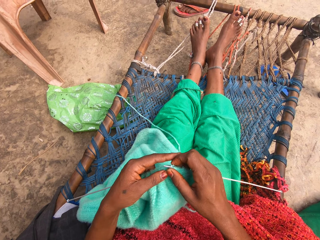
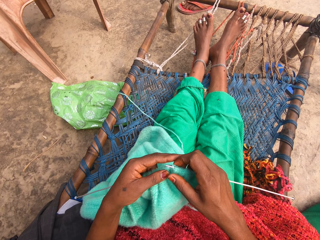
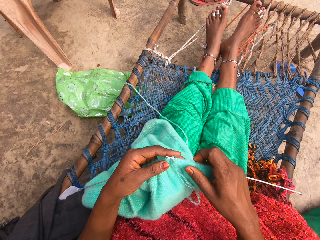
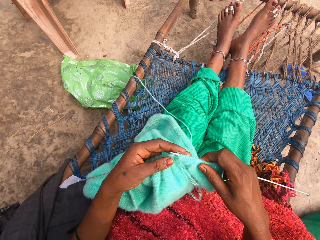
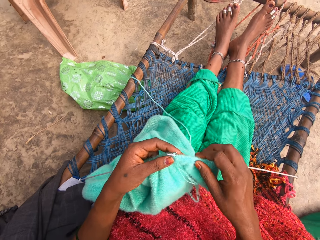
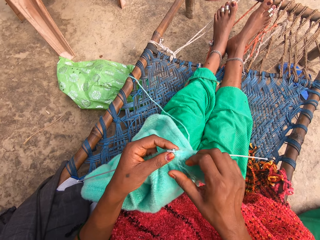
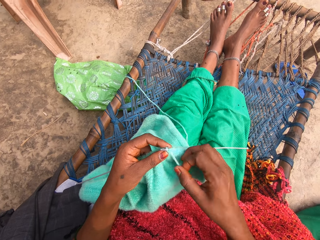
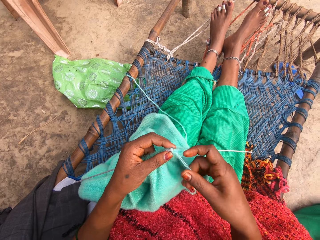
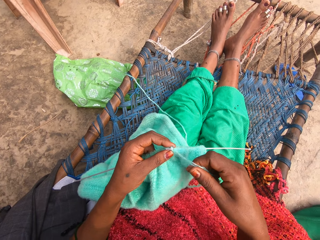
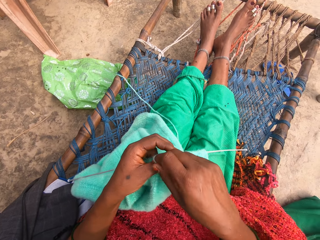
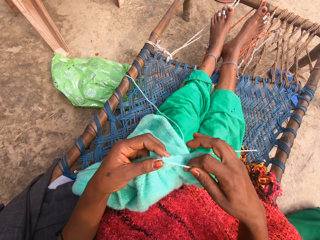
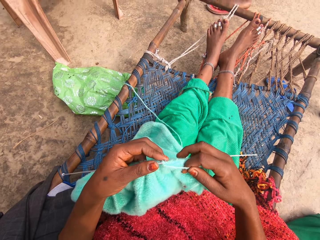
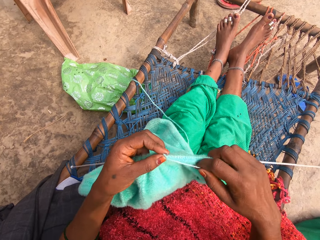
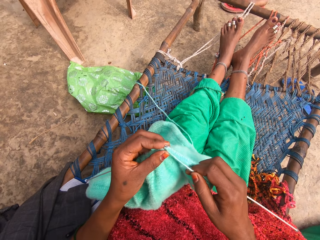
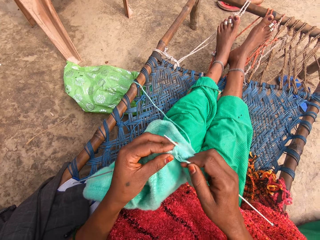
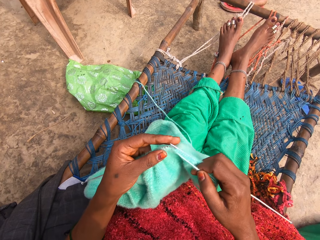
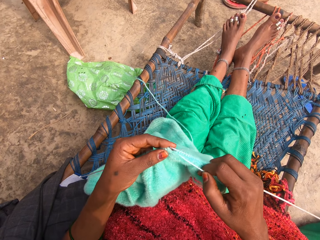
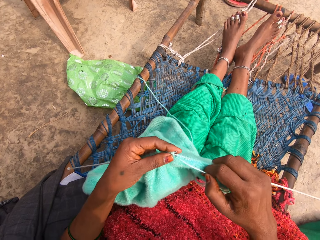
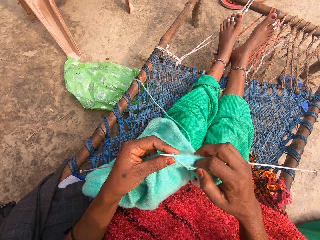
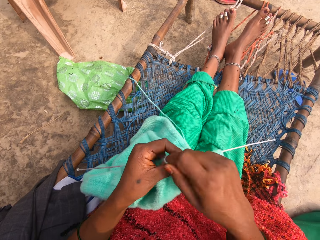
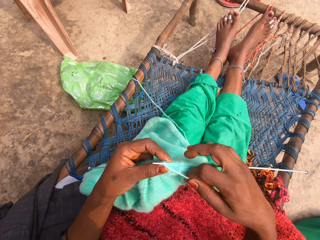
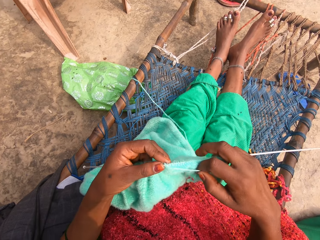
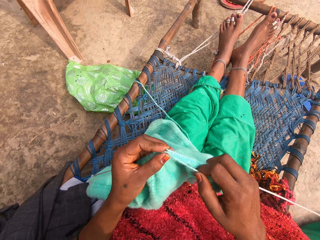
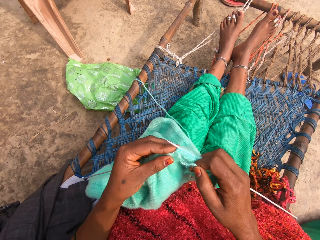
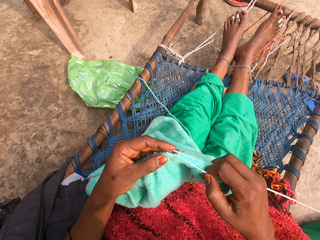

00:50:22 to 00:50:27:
The camera wearer rolls the yarn around one of the knitting needles. They knit the fabric with the knitting needles. They roll the yarn around one of the knitting needles.

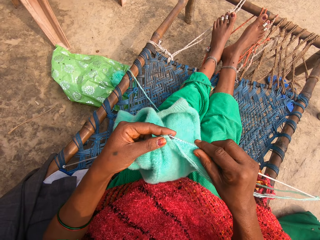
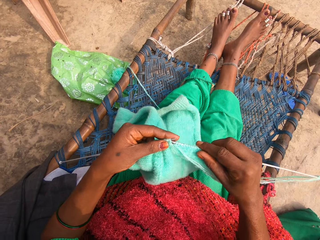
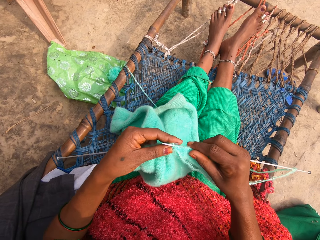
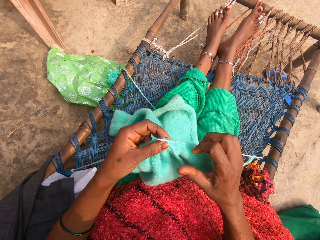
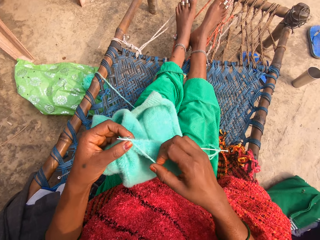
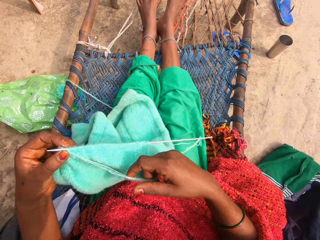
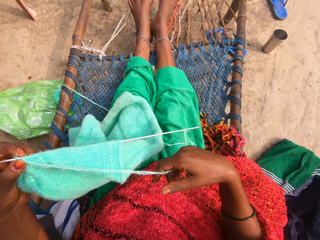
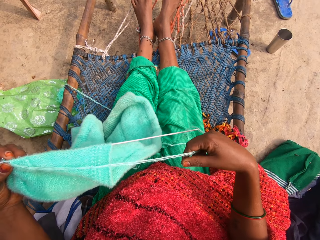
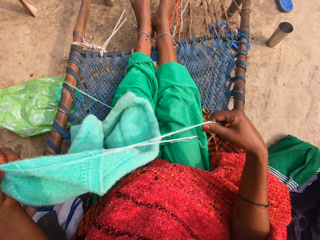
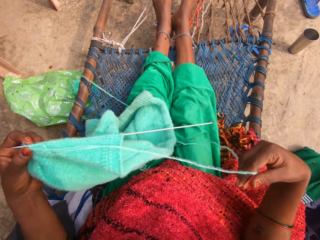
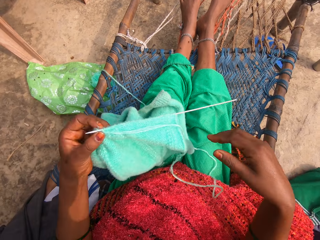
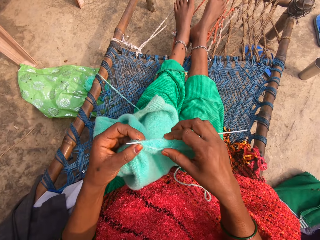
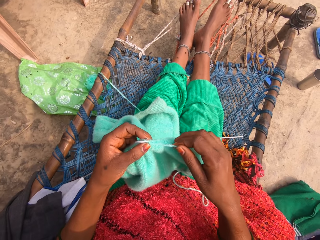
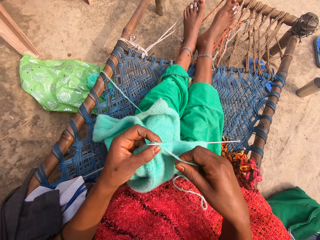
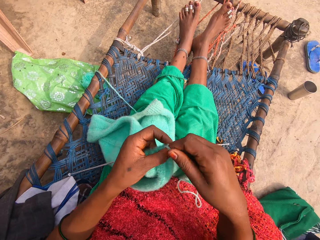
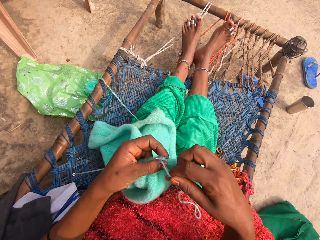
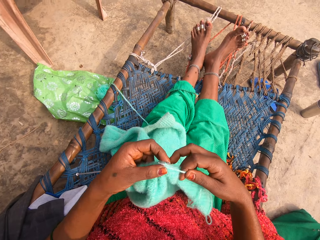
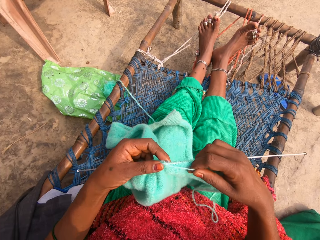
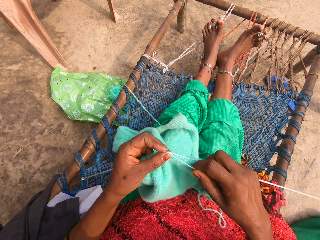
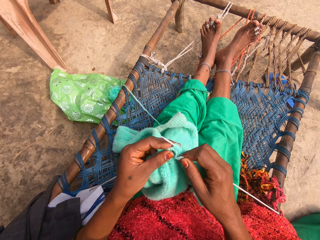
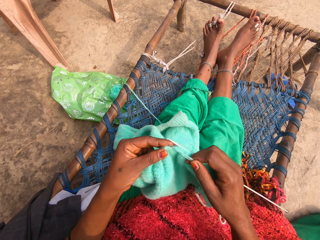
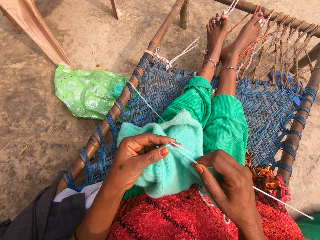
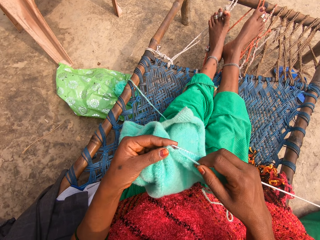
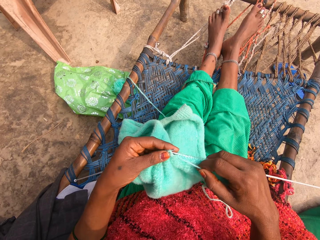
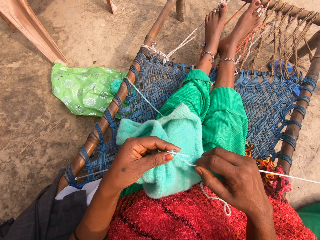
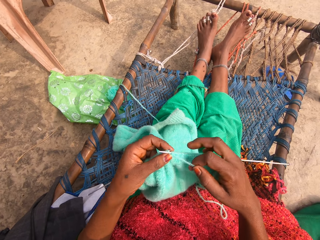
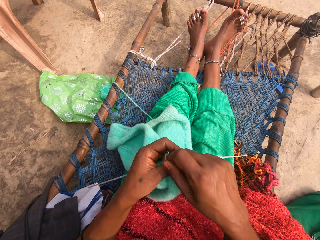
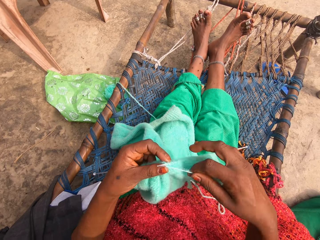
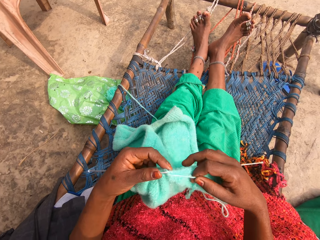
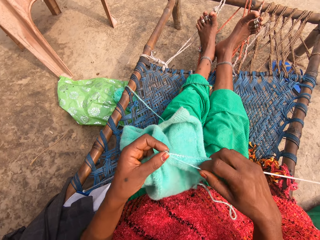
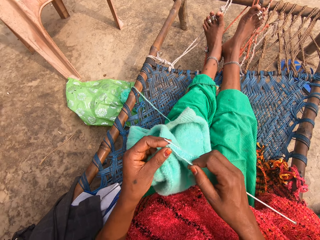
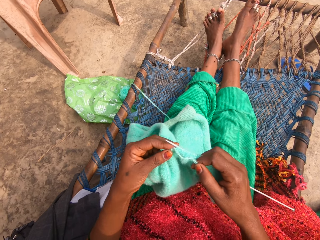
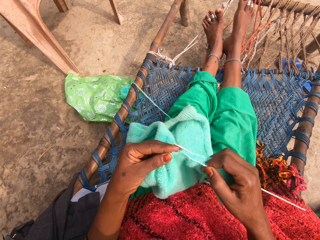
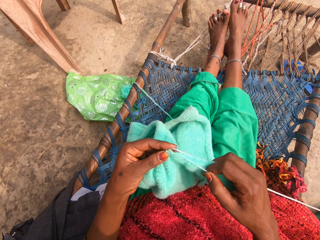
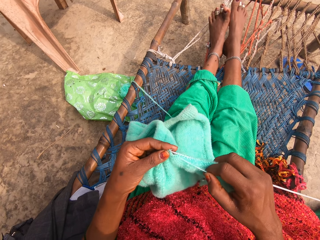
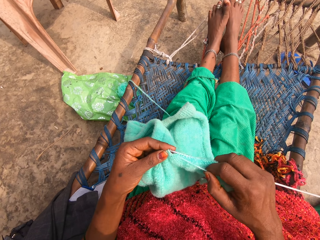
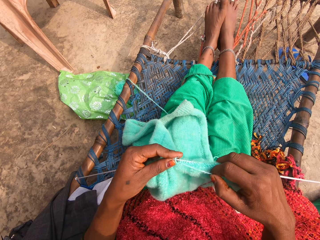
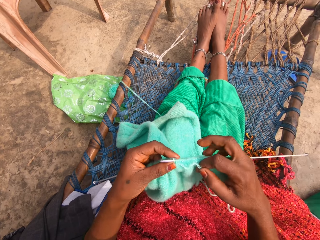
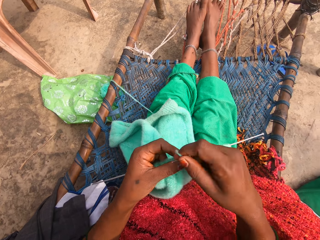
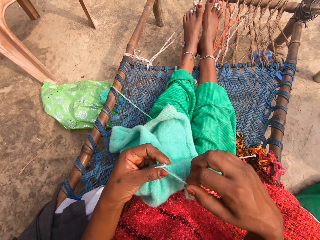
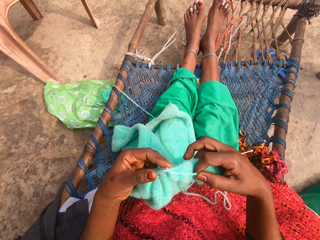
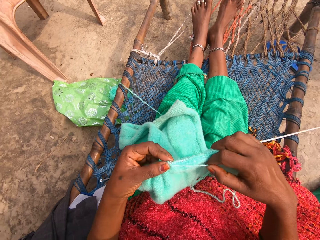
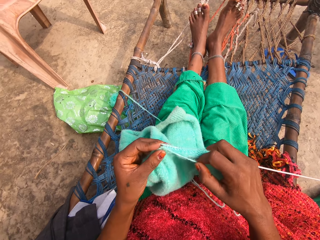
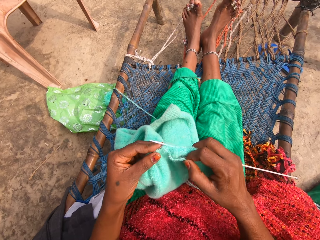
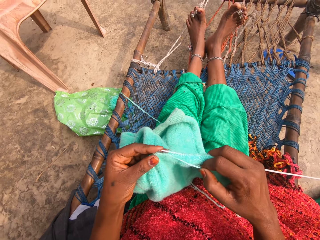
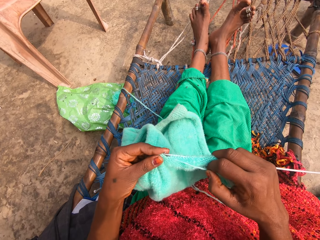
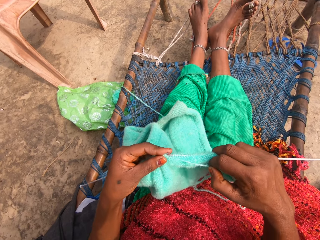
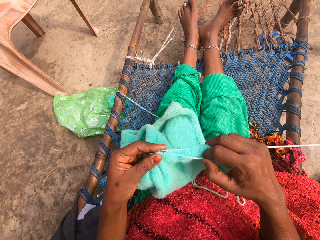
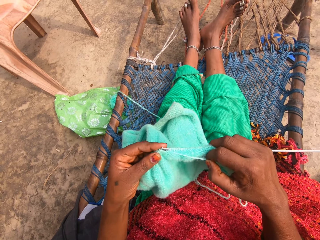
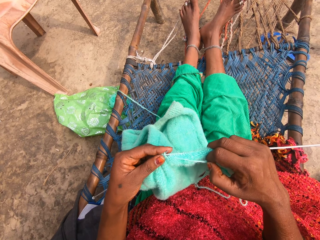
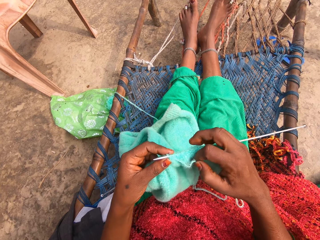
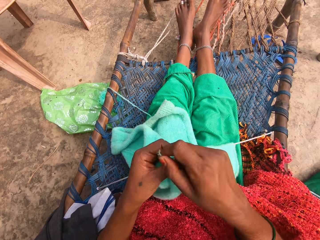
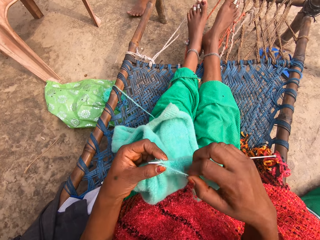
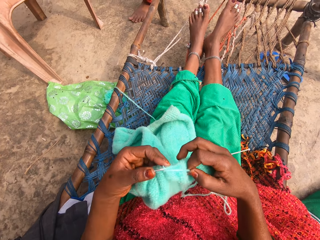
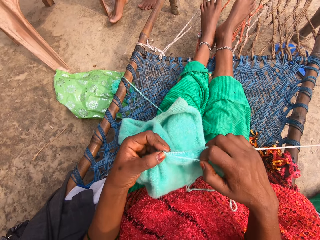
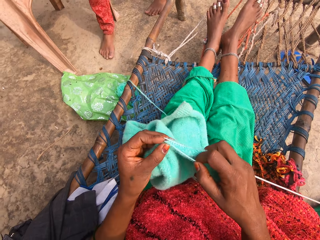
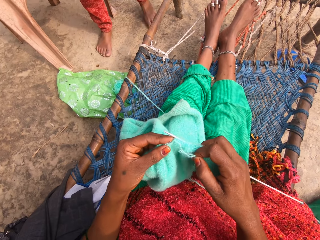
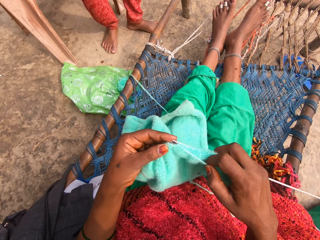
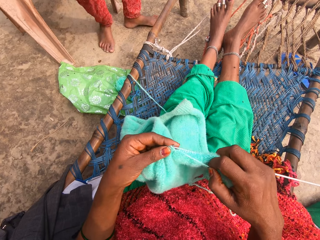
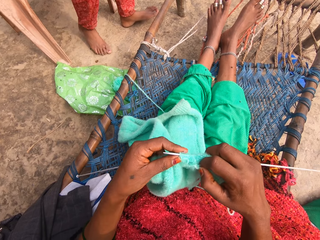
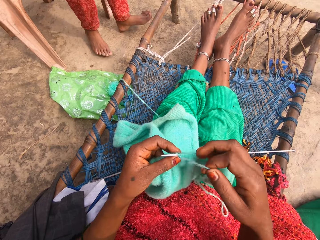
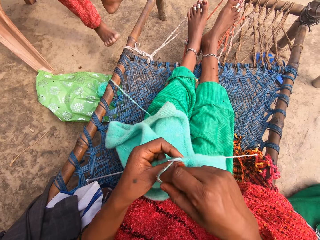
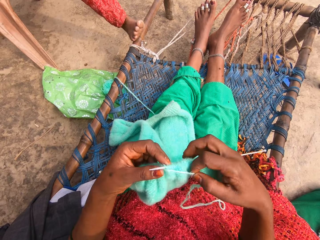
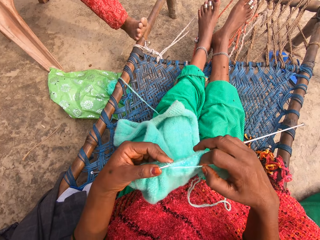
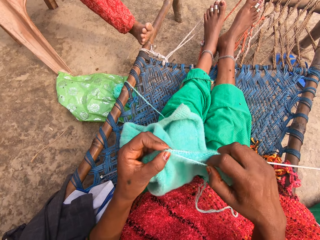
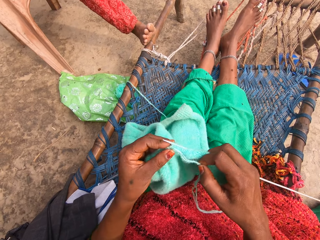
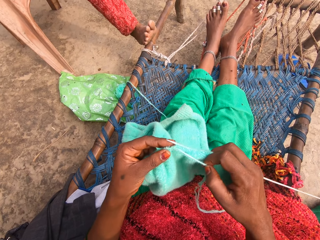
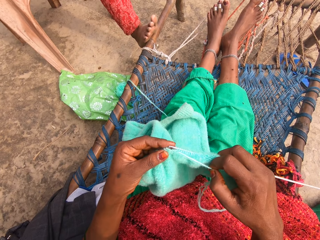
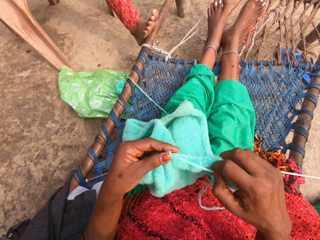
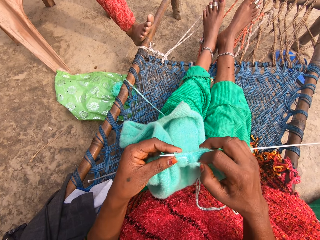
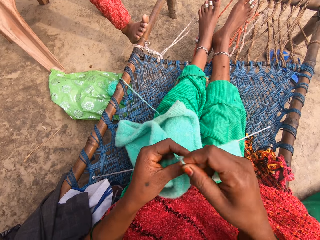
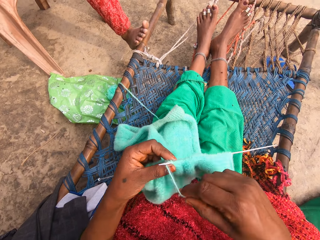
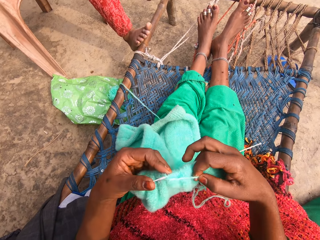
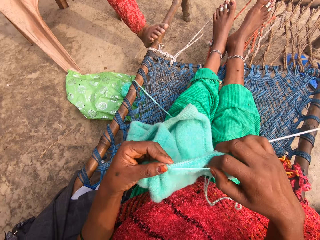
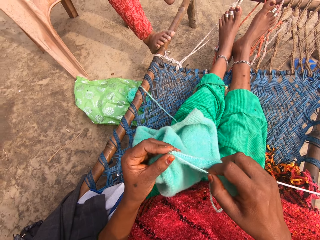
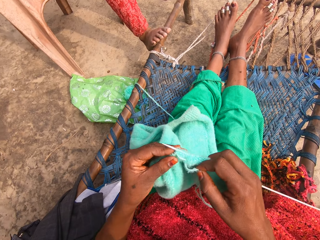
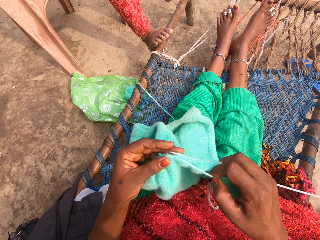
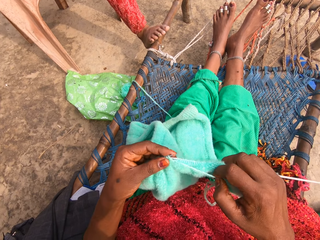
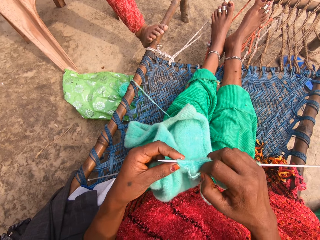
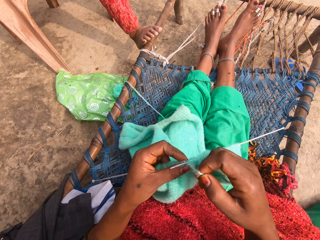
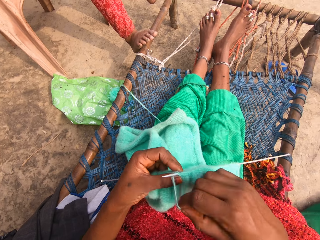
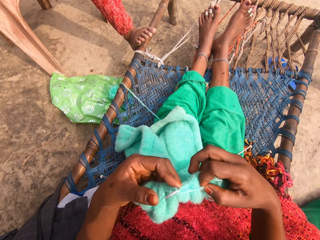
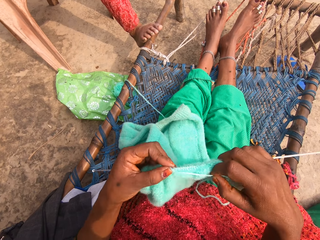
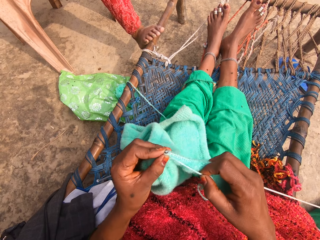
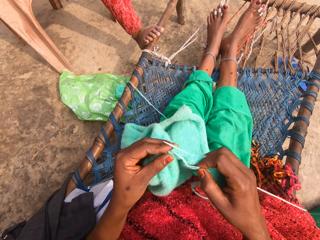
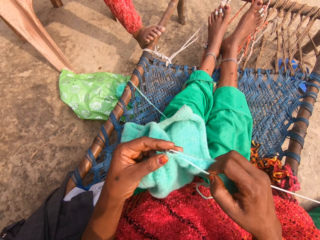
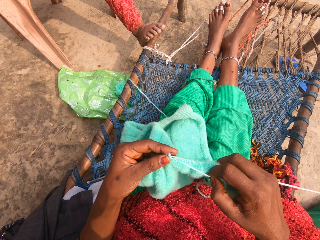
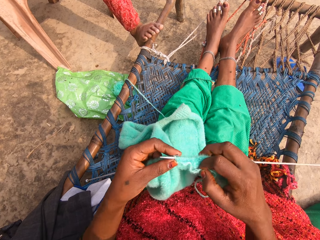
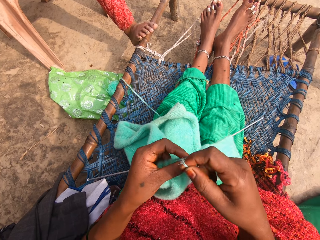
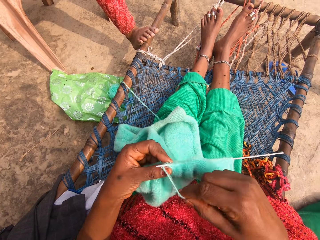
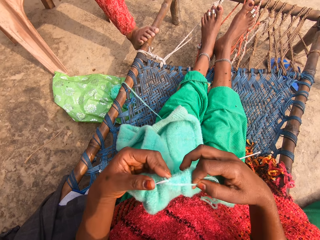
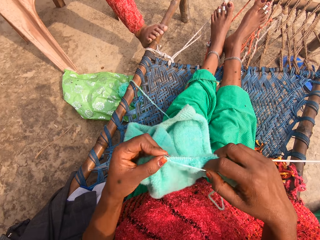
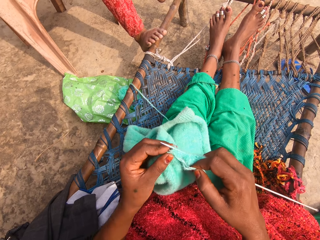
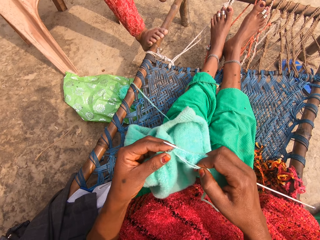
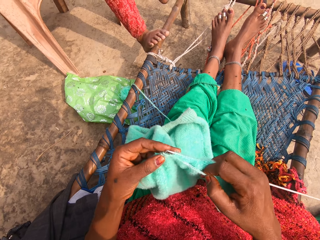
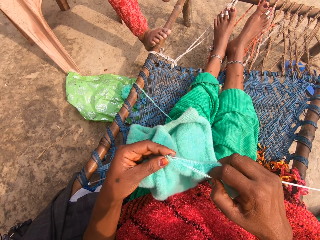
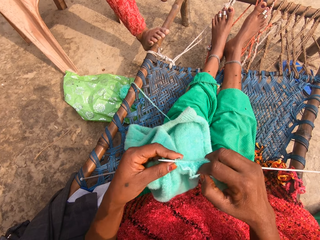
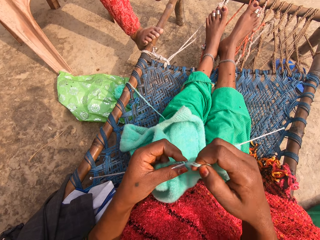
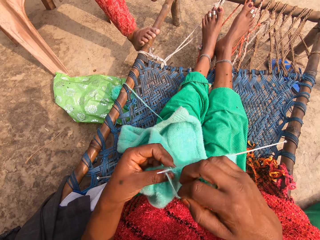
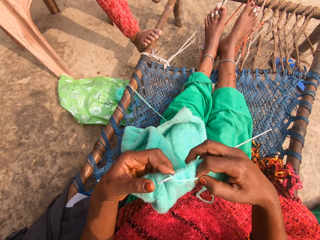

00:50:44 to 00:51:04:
The camera wearer puts one of the needles in the fabric. She stretches the yarn. She rolls the yarn around one of the knitting needles. She knits the fabric with the knitting needles. She moves her toes. She rolls the yarn around one of the knitting needles. She knits the fabric with the knitting needles. She rolls the yarn around one of the knitting needles. She knits the fabric with the knitting needles. She rolls the yarn around one of the knitting needles. She knits the fabric with the knitting needles. She rolls the yarn around one of the knitting needles. A person sits on a chair and steps on a wood. The camera wearer knits the fabric with the knitting needles. She rolls the yarn around one of the knitting needles. She knits the fabric with the knitting needles. She rolls the yarn around one of the knitting needles. She knits the fabric with the knitting needles. She rolls the yarn around one of the knitting needles. She knits the fabric with the knitting needles.
